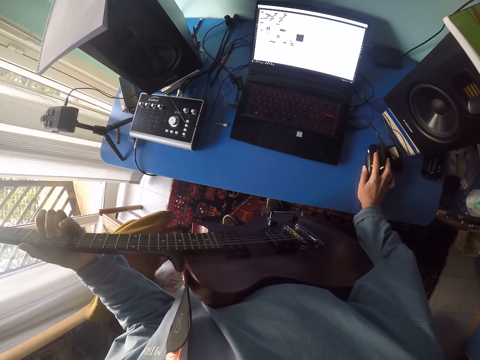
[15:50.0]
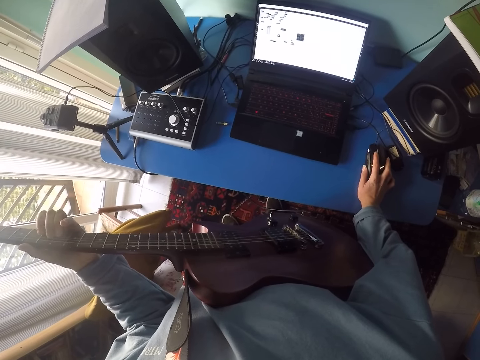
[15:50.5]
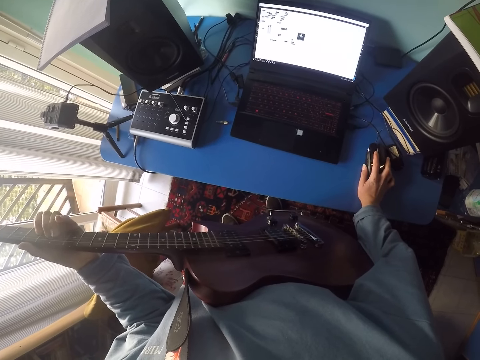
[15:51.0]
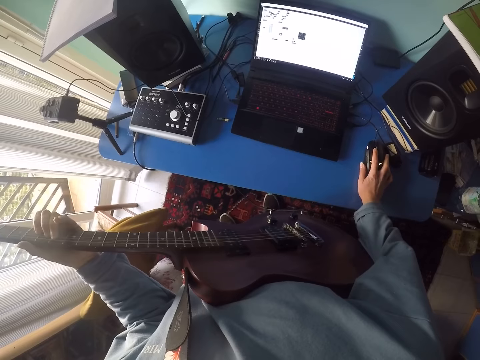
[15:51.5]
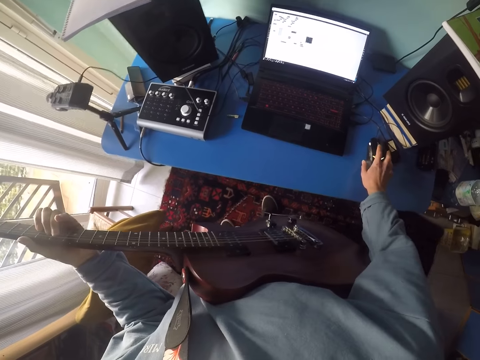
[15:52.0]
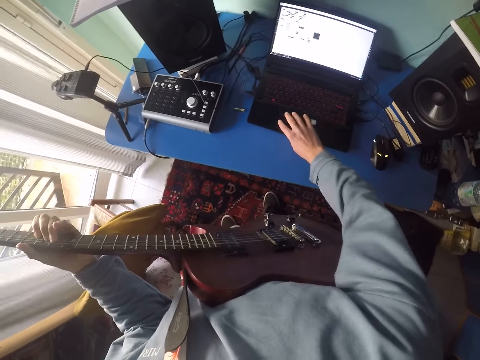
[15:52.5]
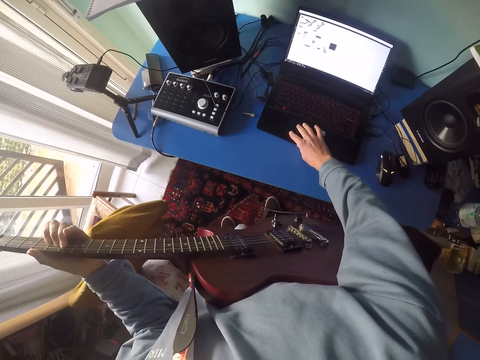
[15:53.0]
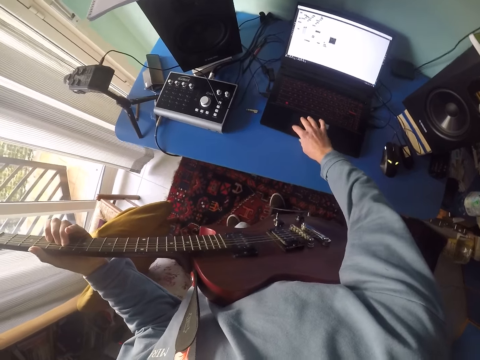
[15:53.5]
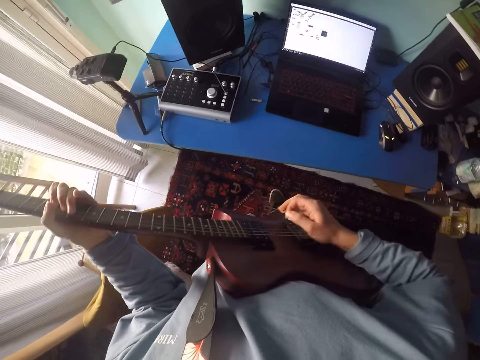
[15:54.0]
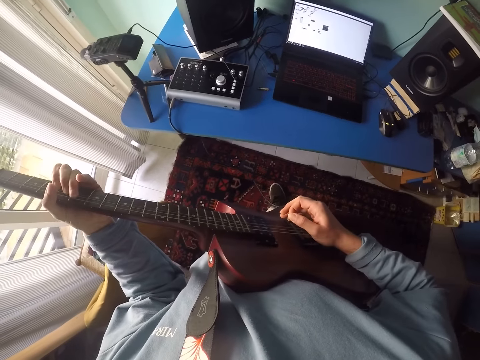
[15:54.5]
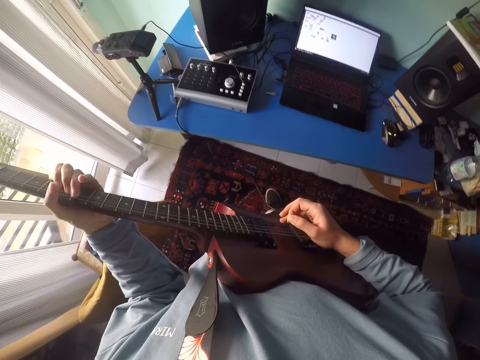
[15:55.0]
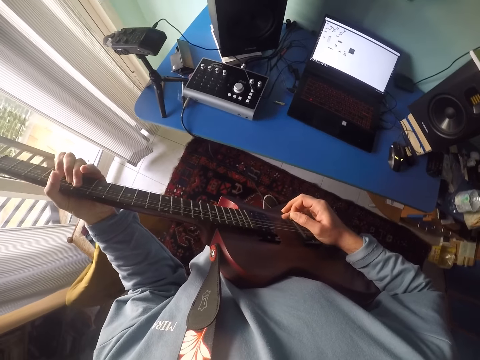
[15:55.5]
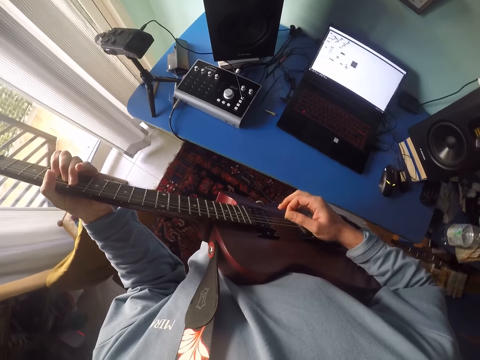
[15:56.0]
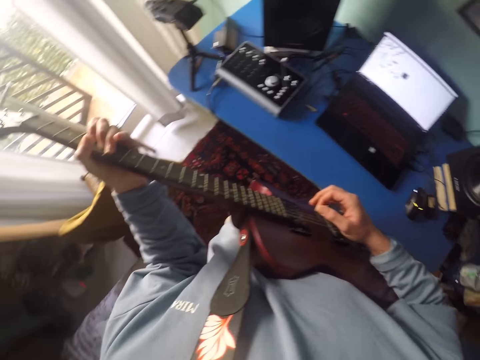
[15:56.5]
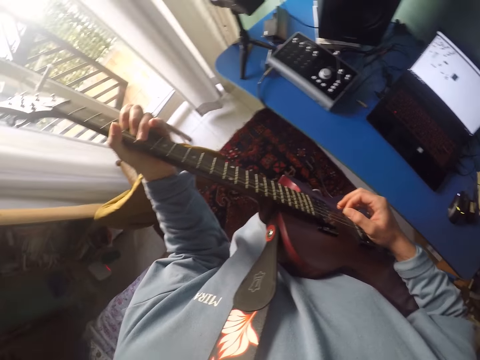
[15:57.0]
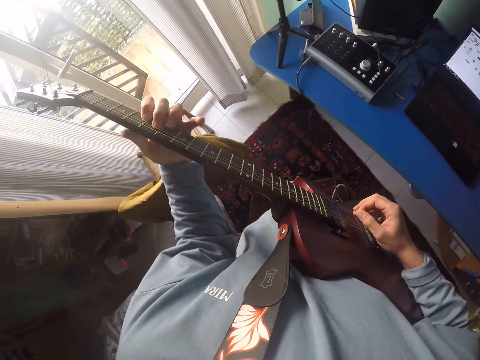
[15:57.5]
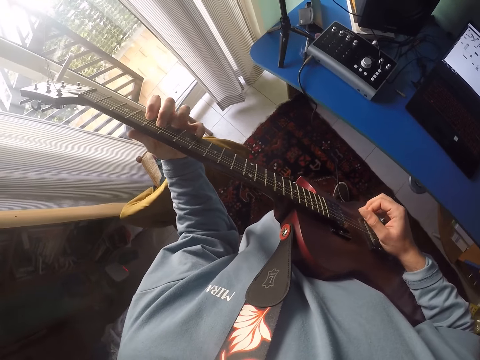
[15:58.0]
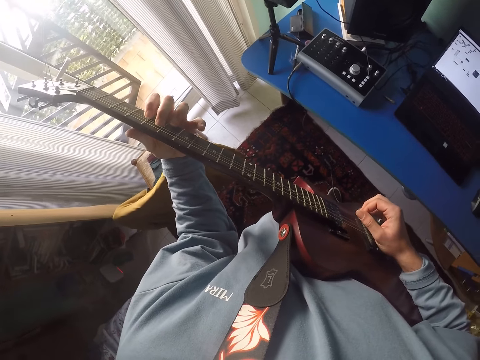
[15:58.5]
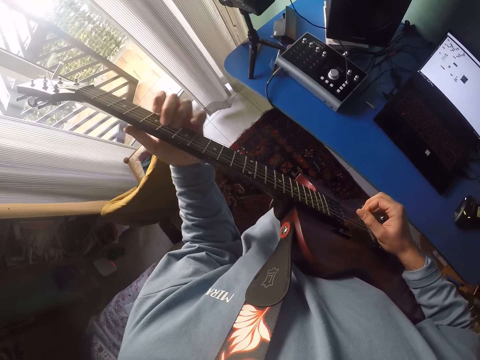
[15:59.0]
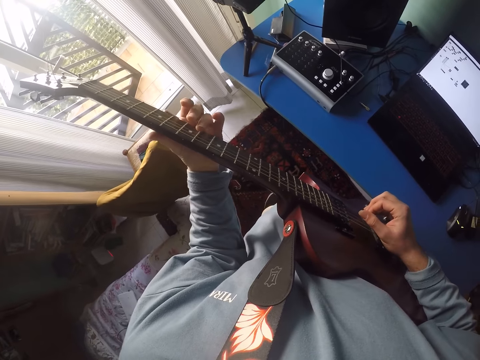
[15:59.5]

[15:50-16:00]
The camera wearer plays a guitar with her left hand. She operates on the laptop. She touches the laptop. She plays the guitar.

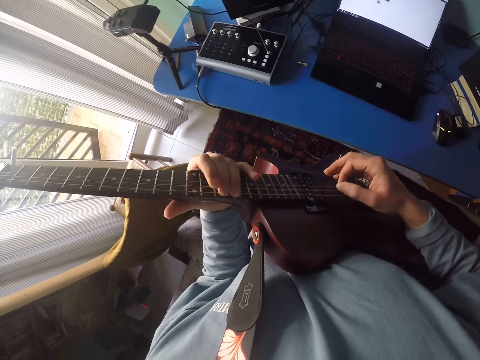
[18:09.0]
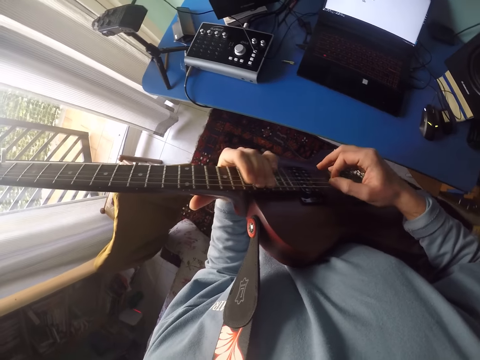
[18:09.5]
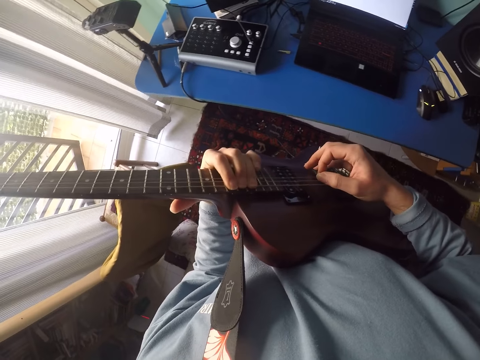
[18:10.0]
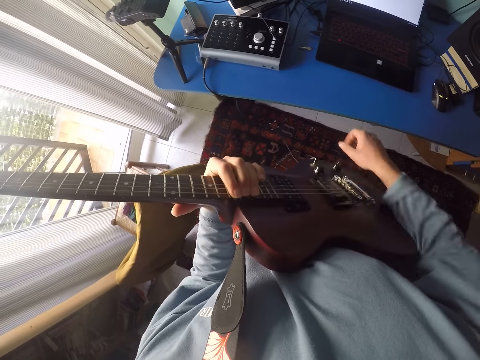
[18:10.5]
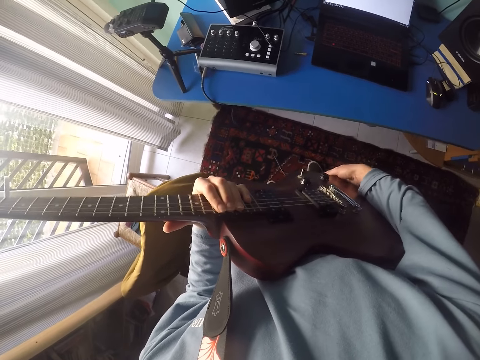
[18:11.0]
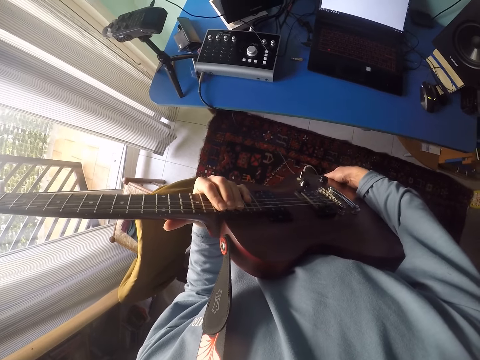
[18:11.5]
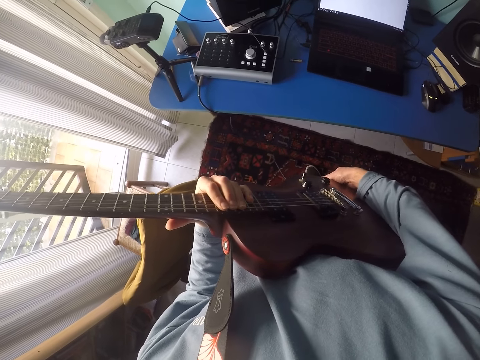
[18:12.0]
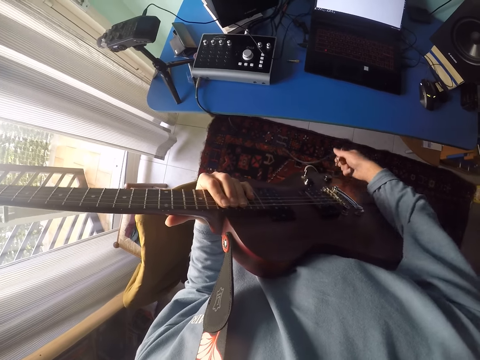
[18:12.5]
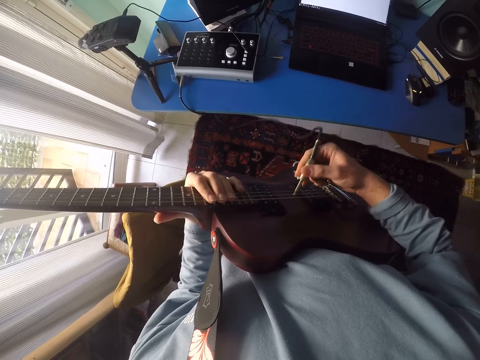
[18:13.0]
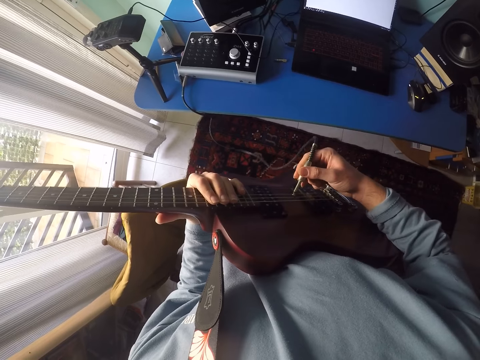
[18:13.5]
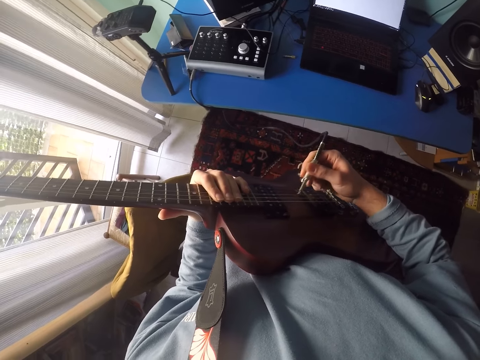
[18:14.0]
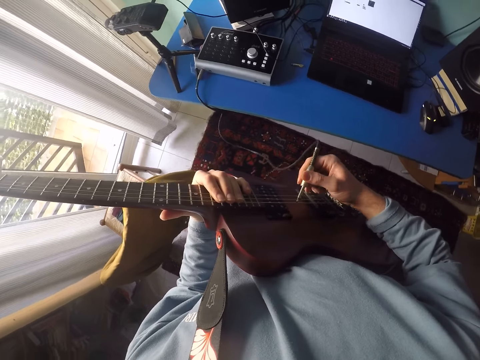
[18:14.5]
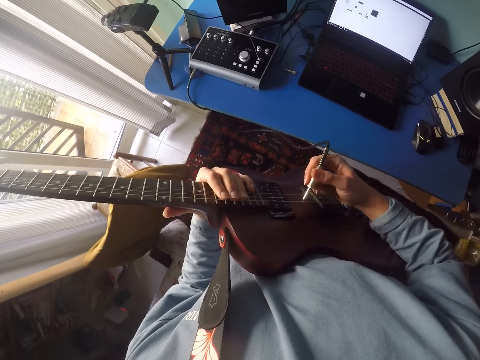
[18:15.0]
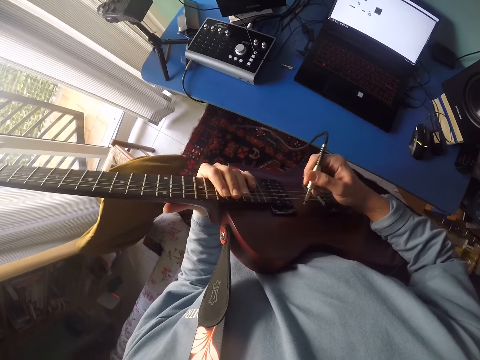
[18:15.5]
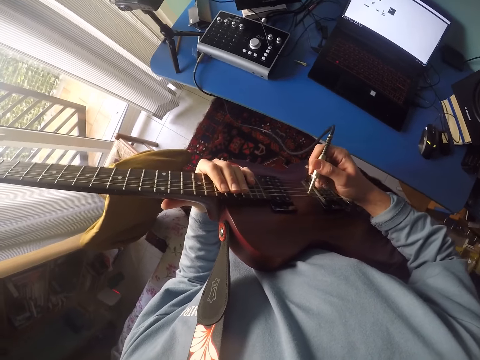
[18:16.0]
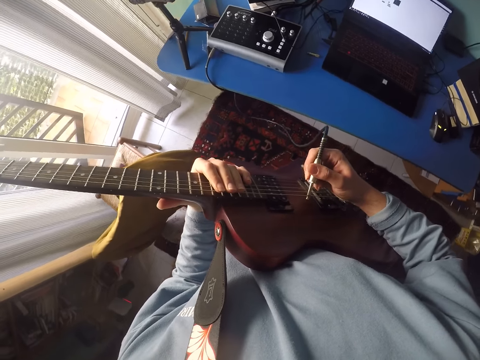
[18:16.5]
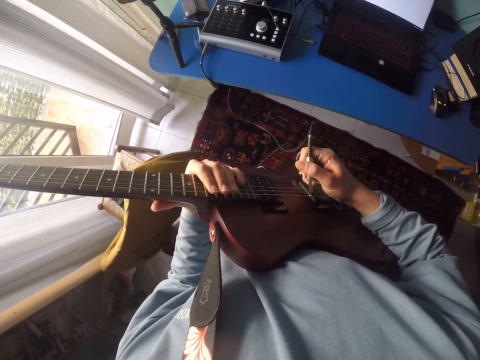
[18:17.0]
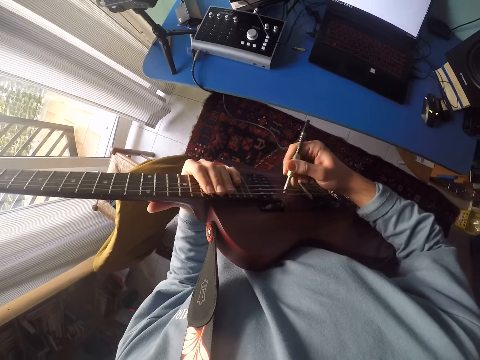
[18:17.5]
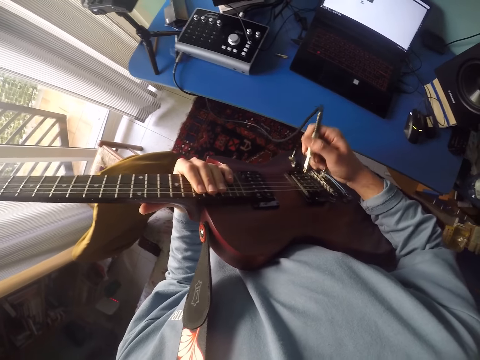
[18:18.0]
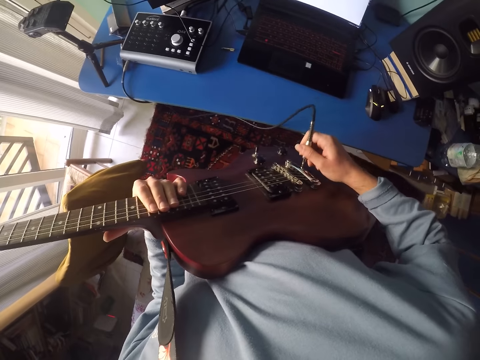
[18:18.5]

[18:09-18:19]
The camera wearer disconnects the cable from the guitar. They pass the cable on the guitar strings.

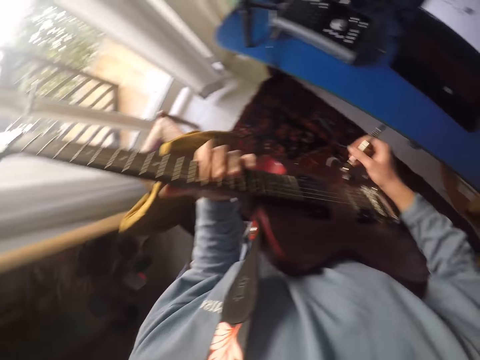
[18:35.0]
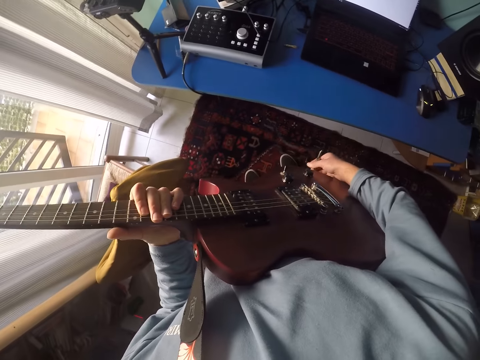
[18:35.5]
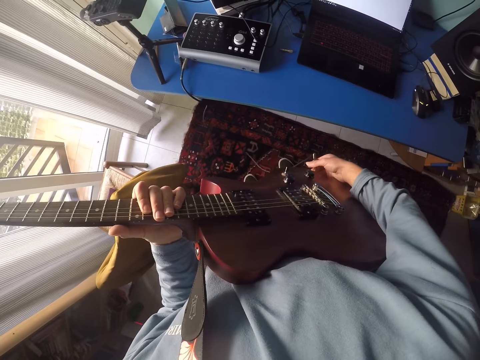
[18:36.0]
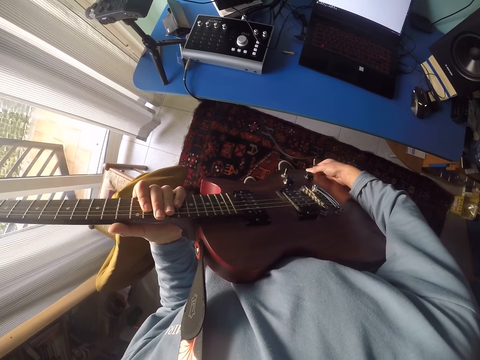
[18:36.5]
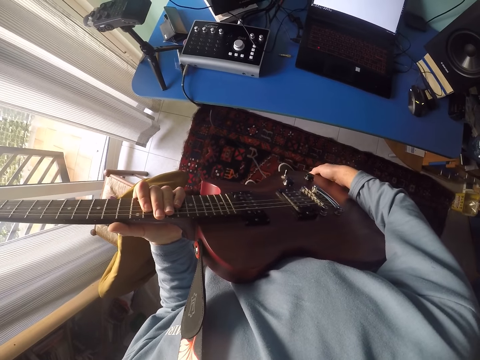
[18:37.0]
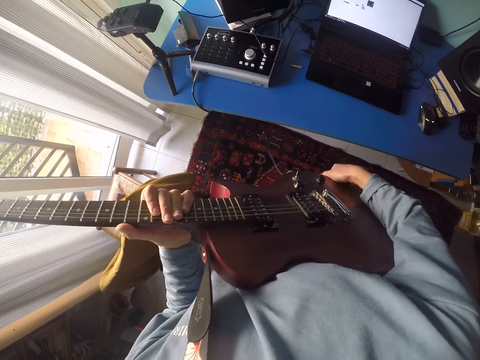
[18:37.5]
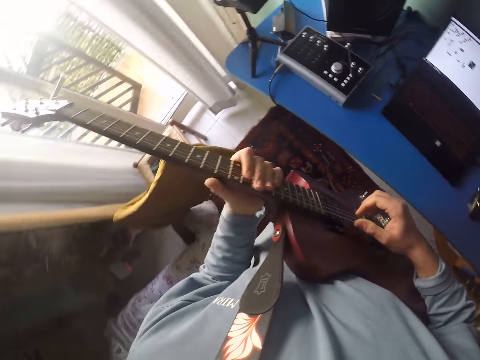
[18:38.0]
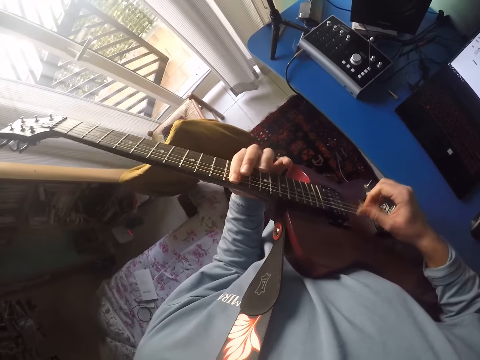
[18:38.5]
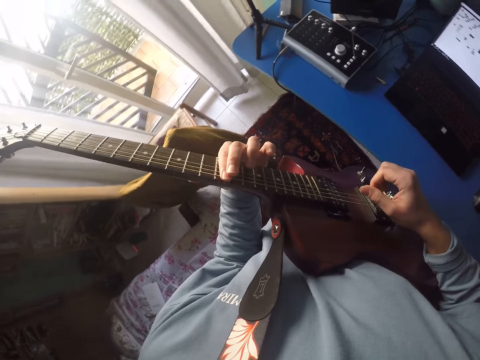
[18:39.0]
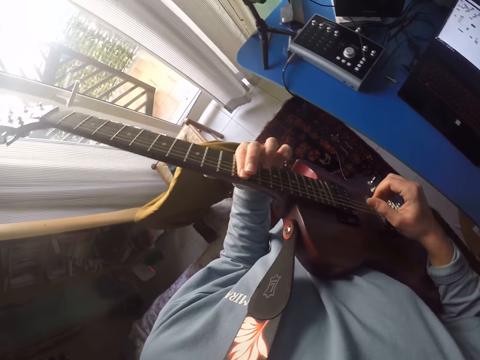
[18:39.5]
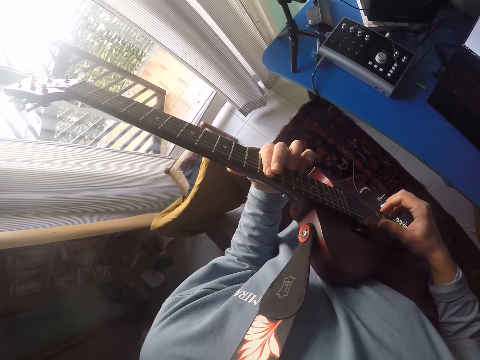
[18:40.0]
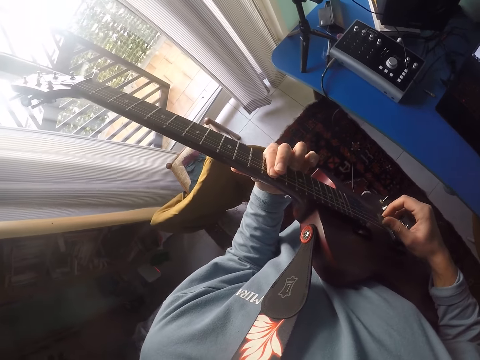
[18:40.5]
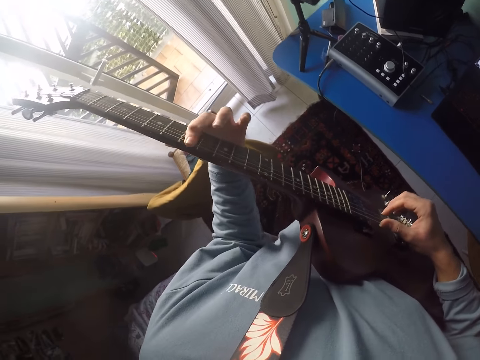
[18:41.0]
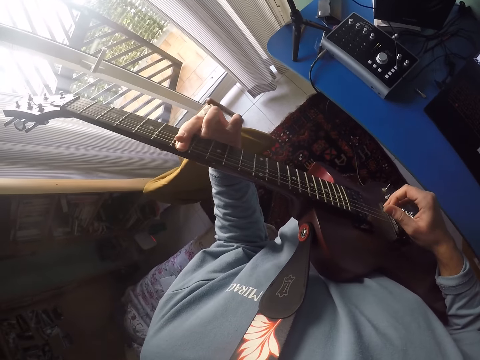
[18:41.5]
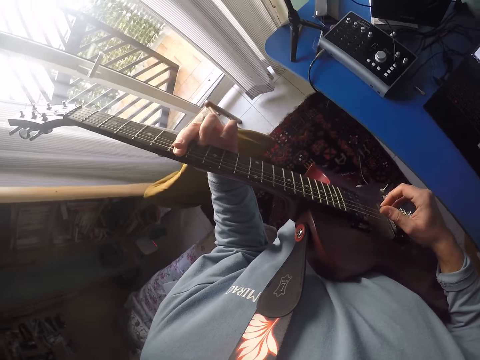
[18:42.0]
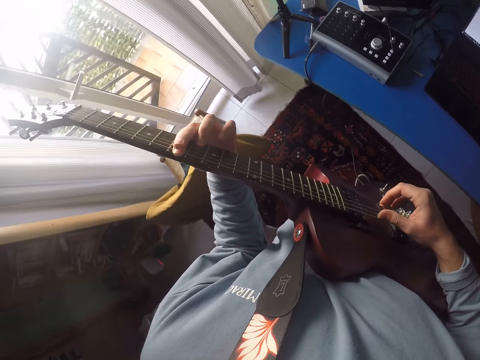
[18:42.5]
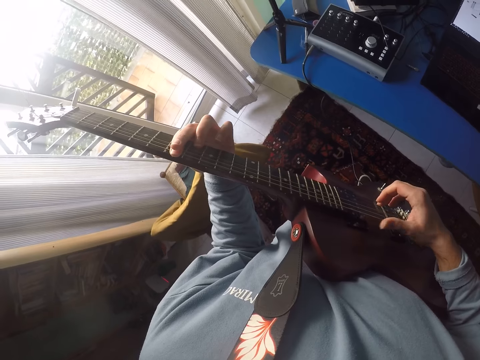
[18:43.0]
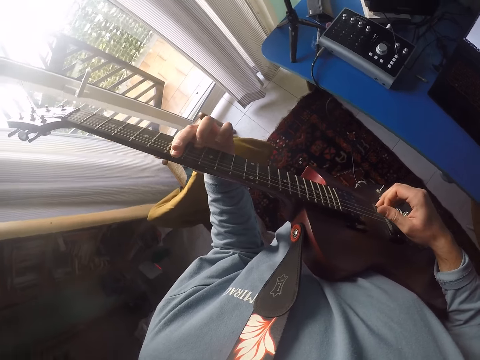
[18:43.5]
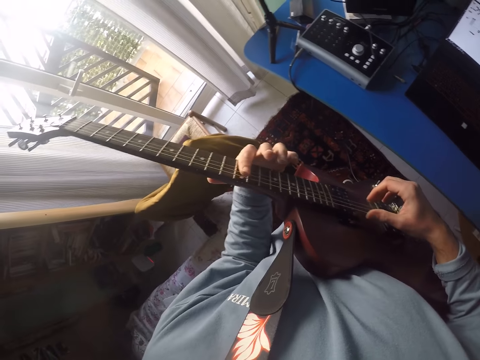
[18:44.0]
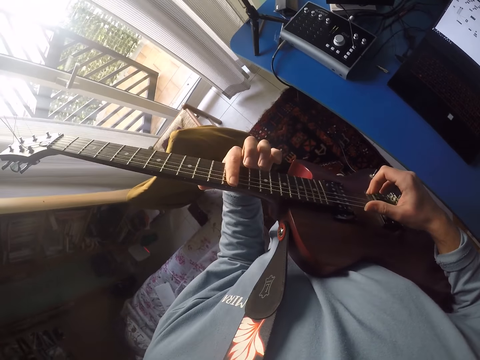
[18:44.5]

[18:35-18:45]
The camera wearer fixes the cable on the guitar. They plug the cable on the guitar. They play the guitar.
